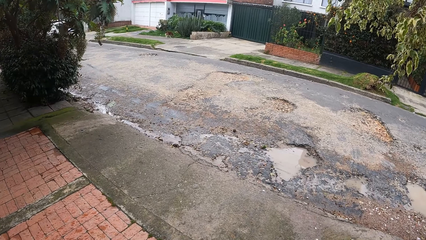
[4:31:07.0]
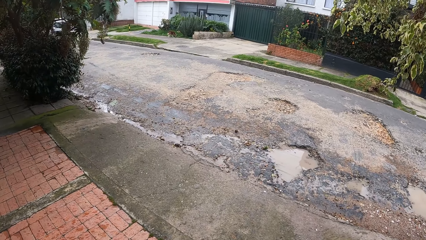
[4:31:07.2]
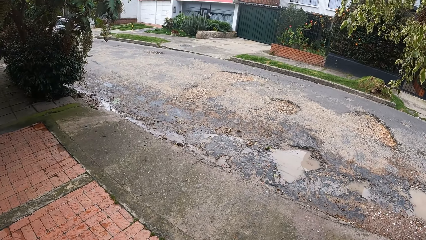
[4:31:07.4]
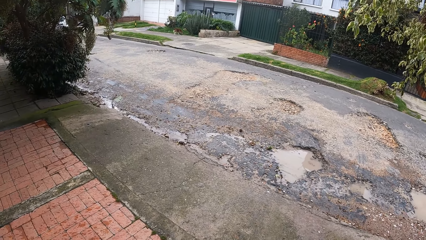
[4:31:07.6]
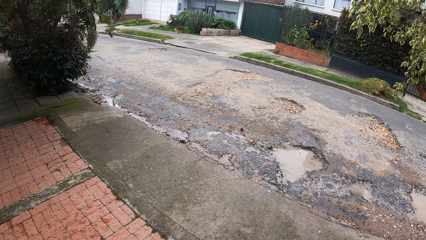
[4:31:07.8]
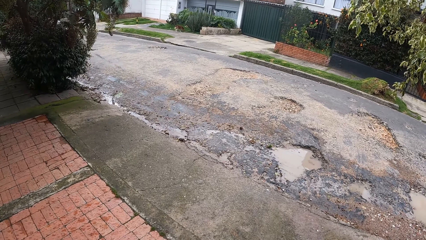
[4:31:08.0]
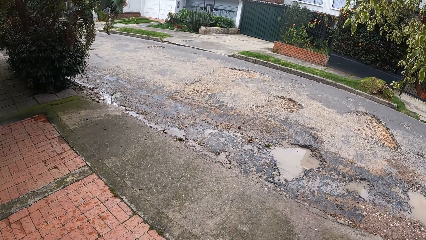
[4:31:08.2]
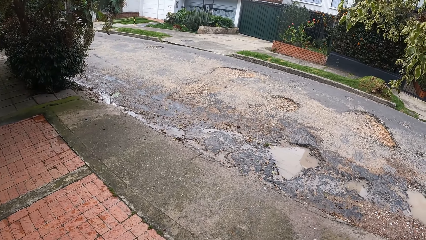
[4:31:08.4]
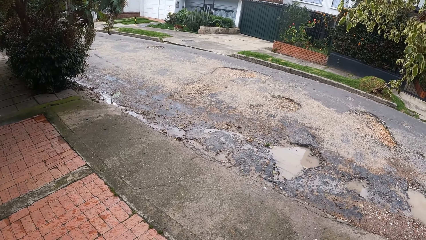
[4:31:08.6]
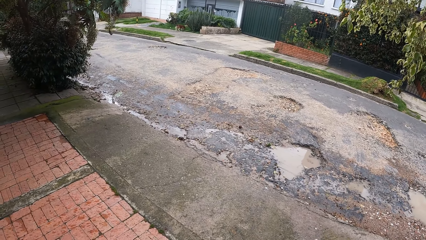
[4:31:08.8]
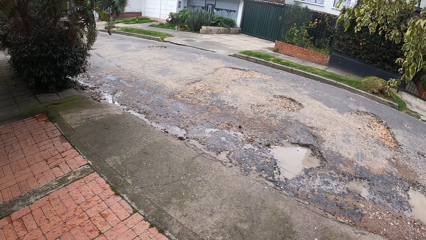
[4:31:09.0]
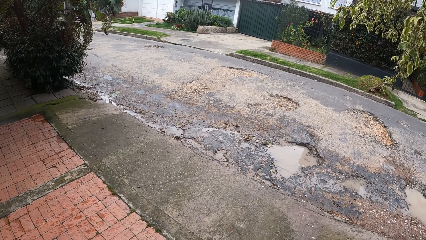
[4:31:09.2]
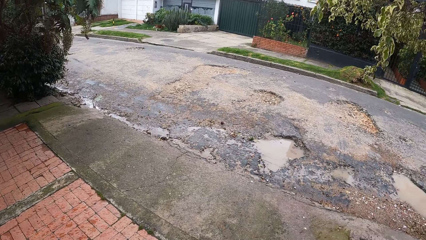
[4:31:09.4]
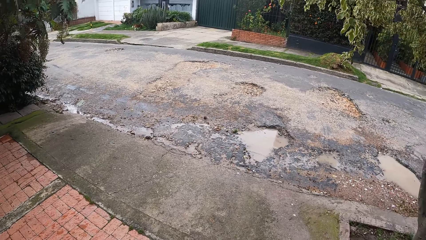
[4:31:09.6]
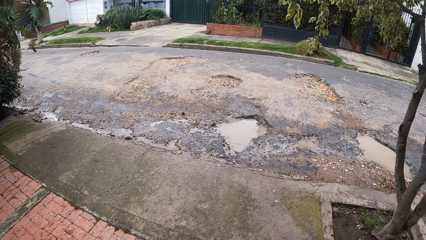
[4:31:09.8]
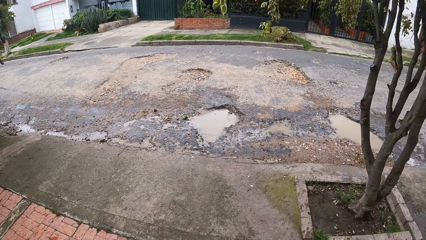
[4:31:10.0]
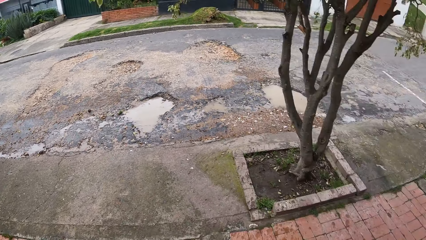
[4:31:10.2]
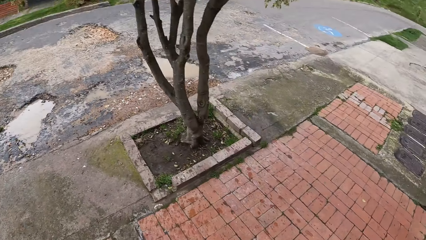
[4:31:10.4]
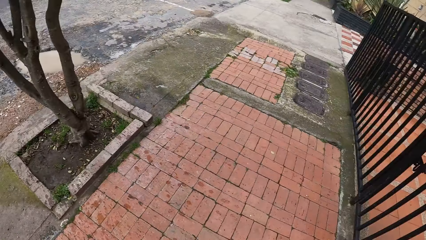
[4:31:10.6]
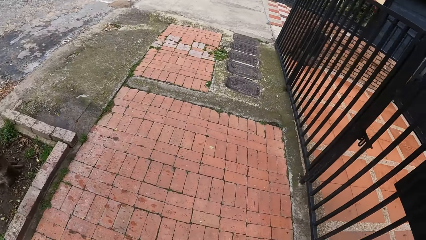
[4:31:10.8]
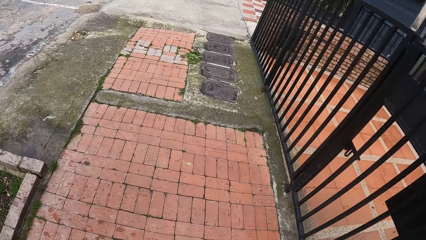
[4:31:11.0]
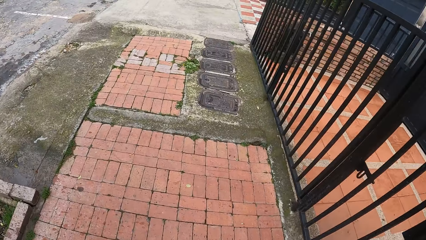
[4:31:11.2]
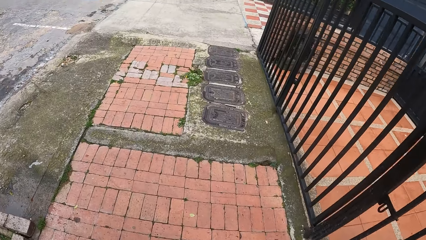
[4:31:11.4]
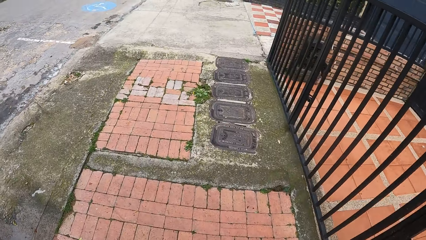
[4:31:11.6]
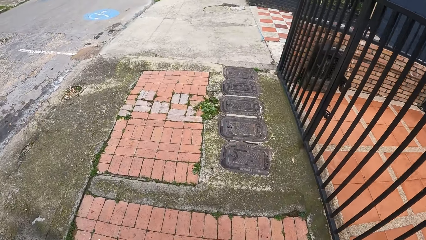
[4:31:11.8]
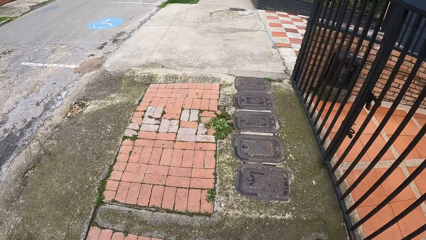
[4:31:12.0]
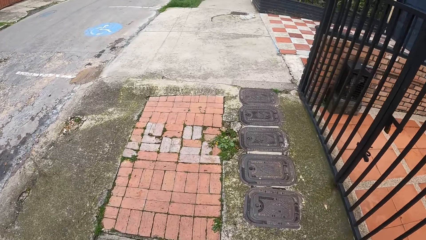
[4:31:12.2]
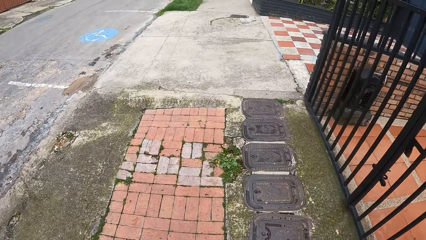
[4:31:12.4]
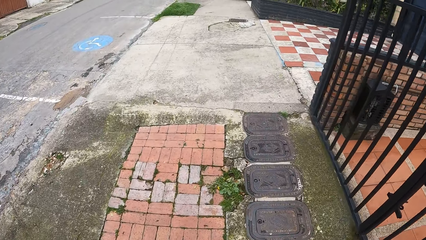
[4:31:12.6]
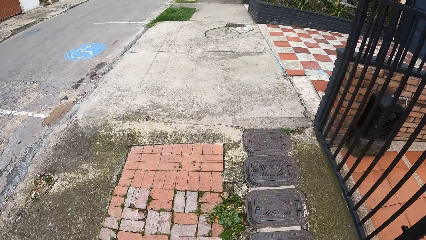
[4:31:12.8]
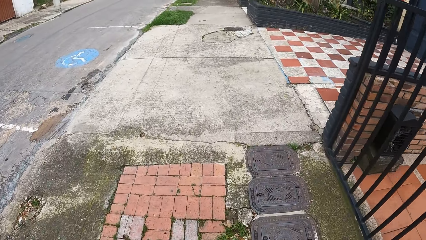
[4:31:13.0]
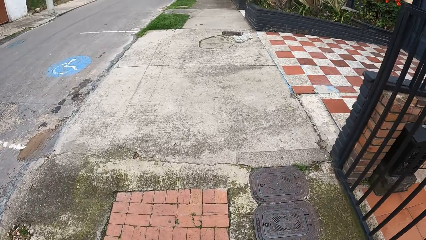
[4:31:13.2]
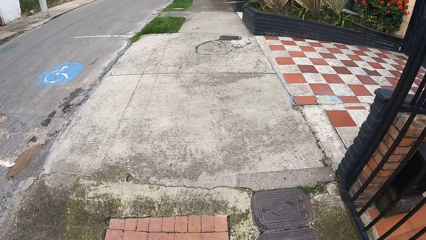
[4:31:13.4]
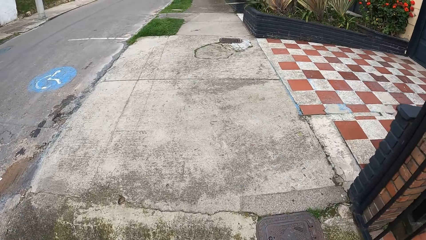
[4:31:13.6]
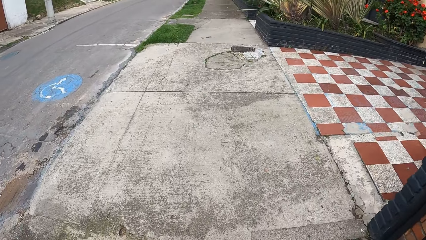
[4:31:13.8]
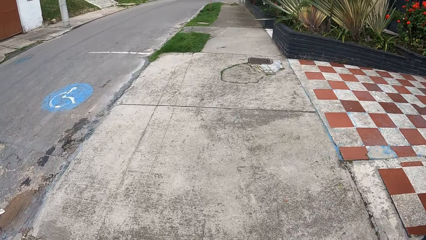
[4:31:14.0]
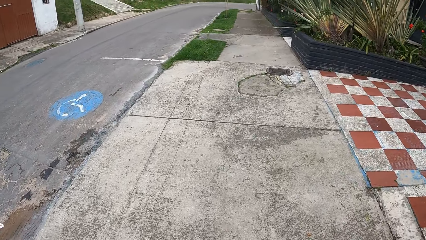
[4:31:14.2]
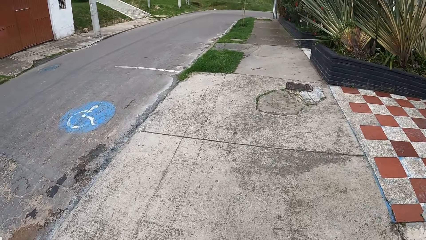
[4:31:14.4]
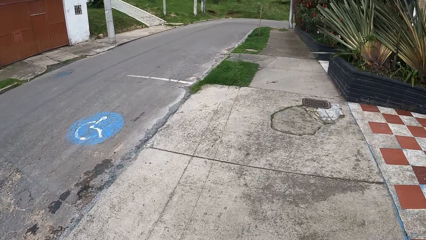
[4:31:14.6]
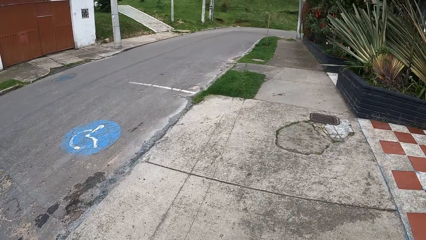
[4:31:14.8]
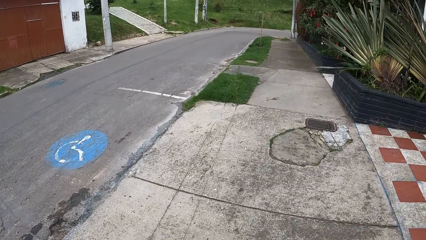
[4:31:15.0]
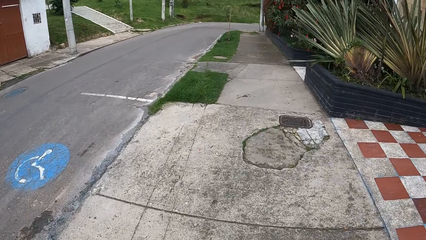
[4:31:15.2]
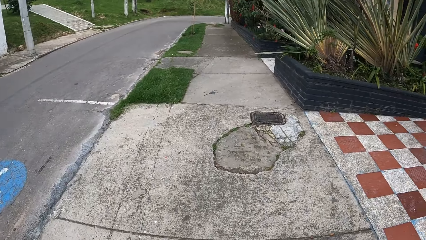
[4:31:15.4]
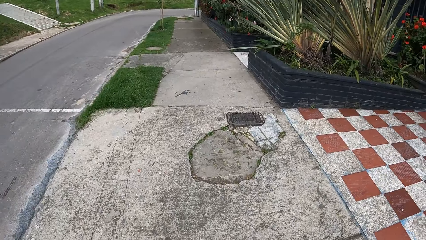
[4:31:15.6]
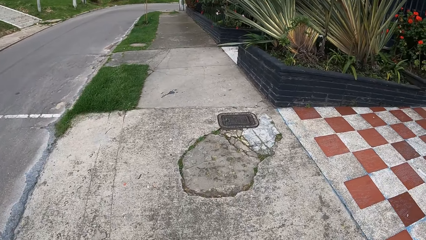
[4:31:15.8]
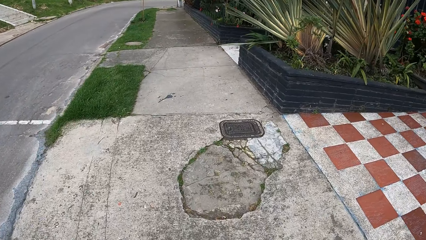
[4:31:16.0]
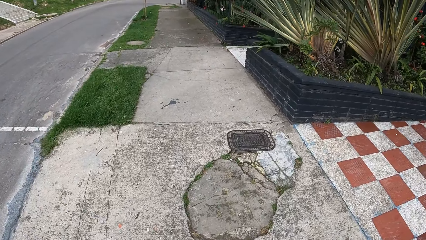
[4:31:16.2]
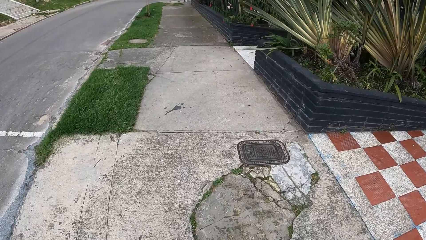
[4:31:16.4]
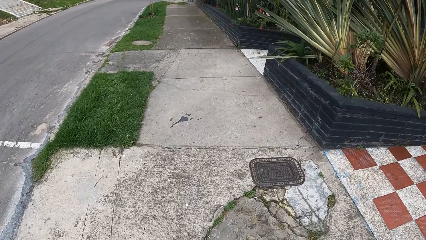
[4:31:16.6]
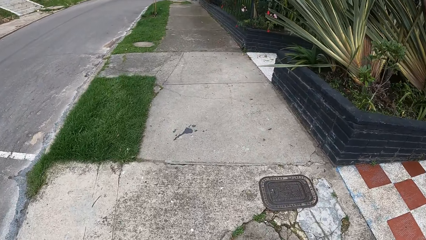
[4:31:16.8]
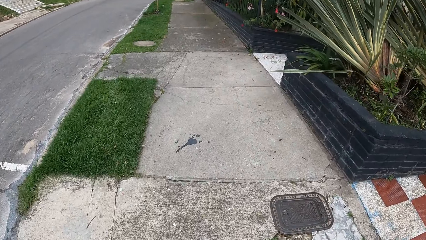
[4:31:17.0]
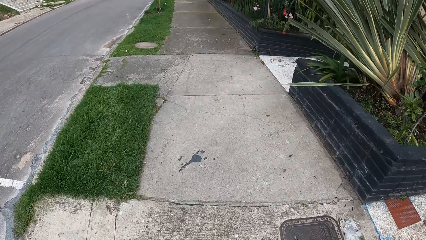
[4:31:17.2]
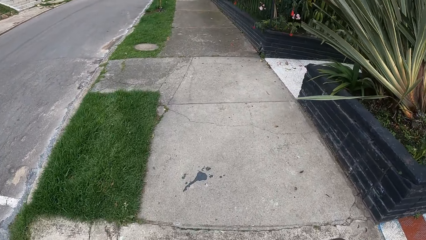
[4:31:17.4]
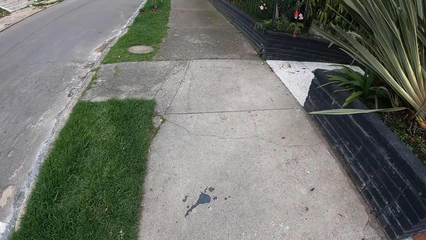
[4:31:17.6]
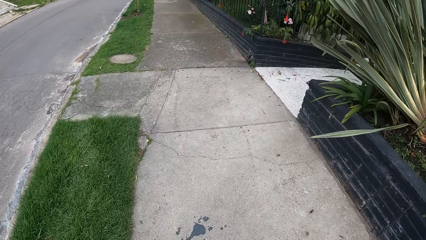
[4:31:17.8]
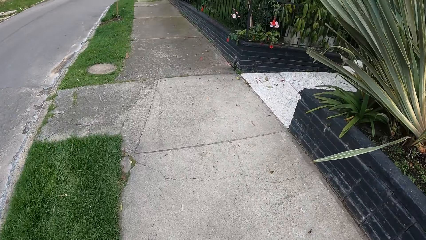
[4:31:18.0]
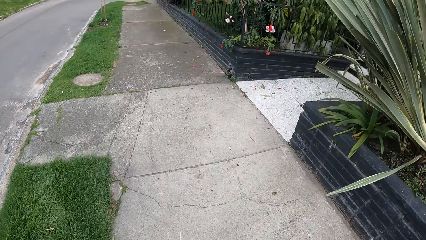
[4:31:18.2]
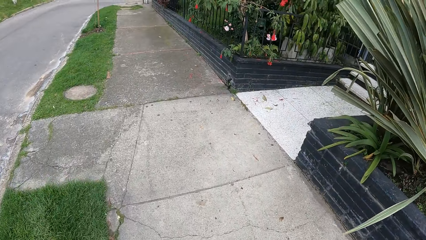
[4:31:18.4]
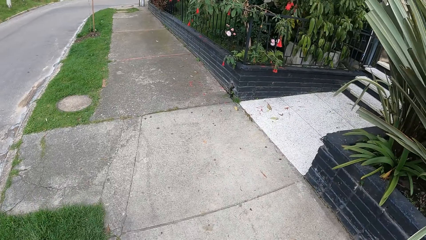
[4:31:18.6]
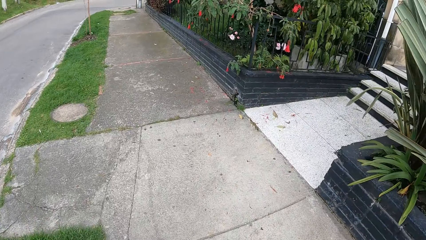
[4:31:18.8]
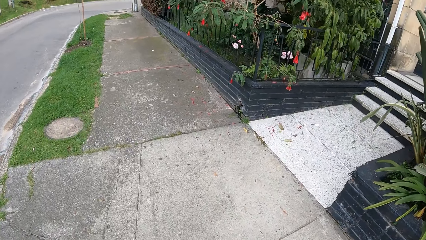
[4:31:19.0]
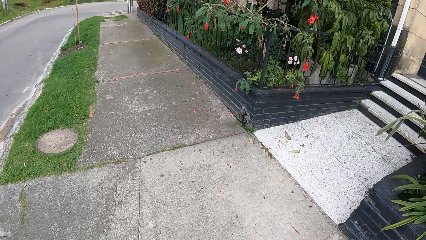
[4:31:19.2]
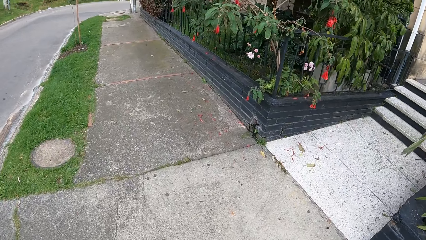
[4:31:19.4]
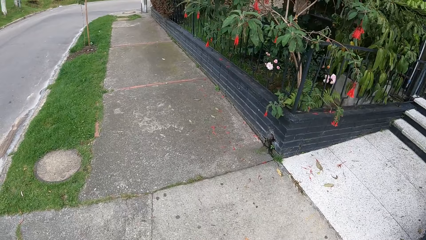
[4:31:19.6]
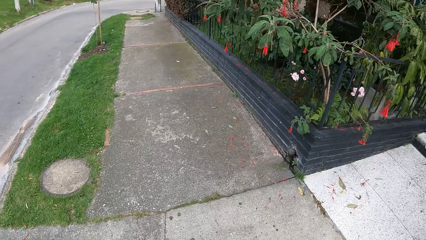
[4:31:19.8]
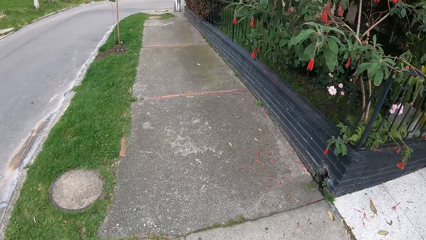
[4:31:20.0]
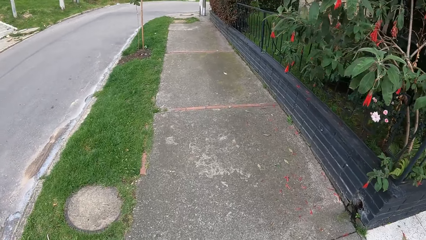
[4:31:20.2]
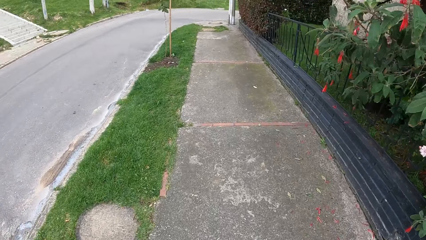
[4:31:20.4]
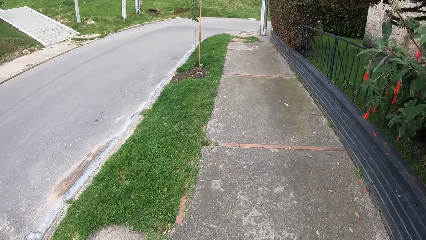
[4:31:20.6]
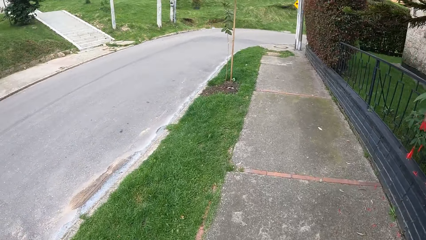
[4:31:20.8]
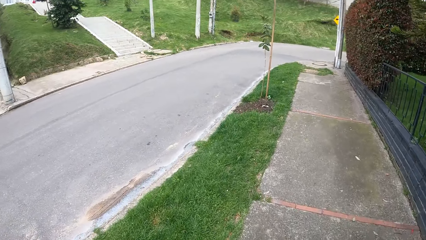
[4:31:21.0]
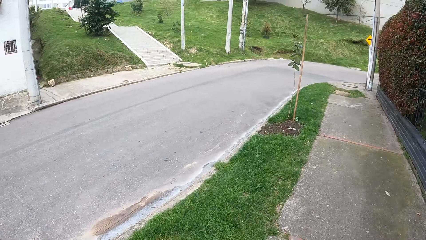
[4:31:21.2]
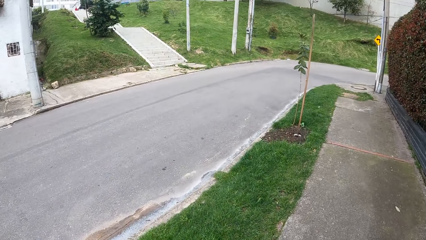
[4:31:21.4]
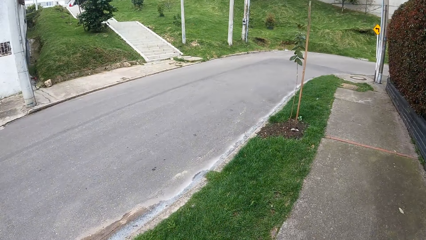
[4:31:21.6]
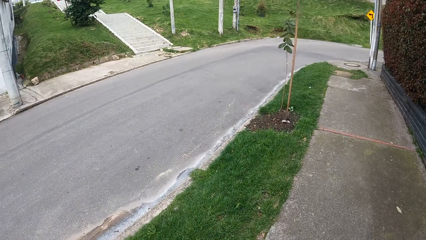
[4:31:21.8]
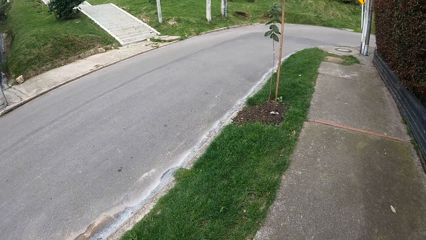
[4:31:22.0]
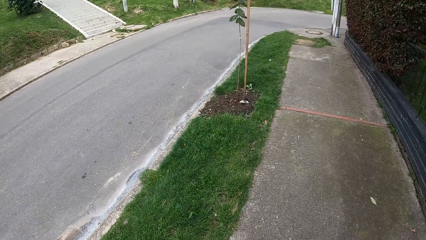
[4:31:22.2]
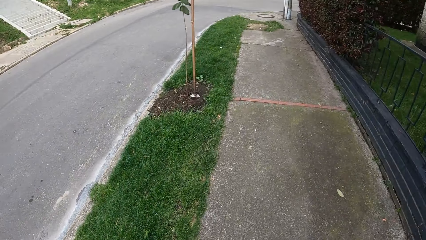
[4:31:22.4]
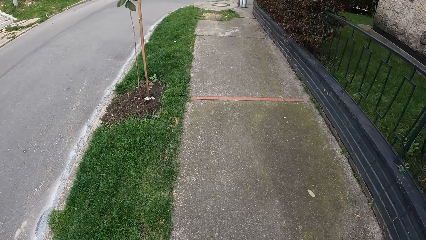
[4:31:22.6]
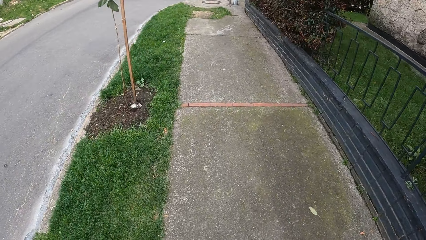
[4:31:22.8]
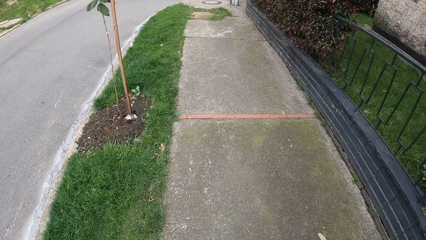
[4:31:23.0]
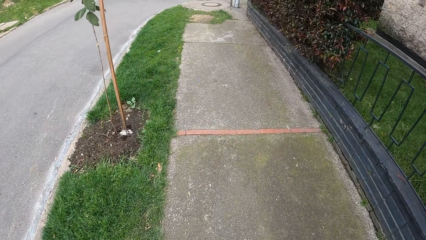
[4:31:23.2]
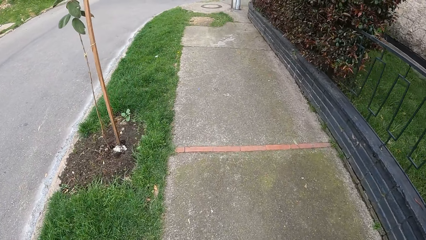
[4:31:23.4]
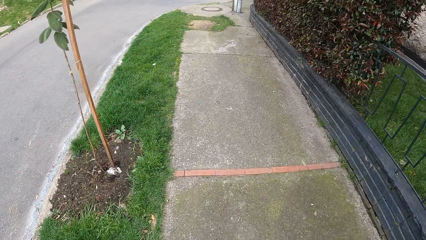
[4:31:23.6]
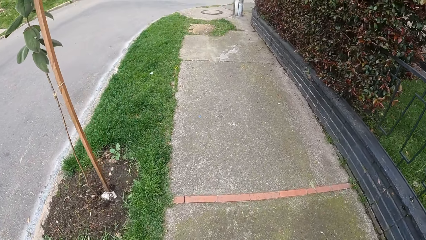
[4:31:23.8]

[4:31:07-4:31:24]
The camera wearer turns around. They walk on the sidewalk.
